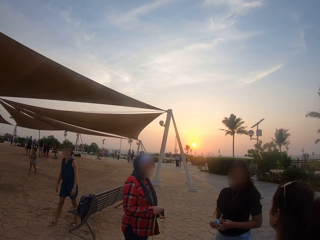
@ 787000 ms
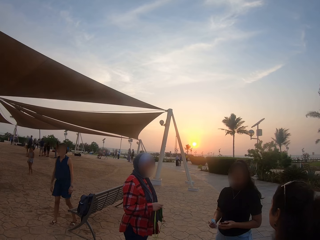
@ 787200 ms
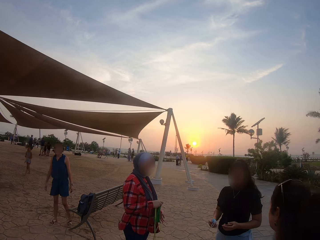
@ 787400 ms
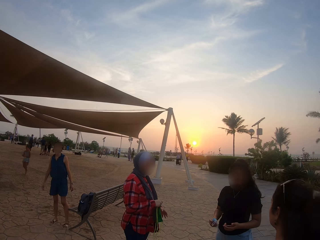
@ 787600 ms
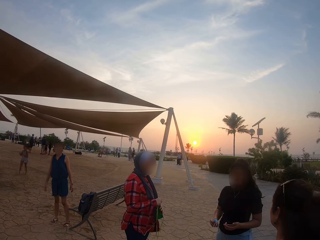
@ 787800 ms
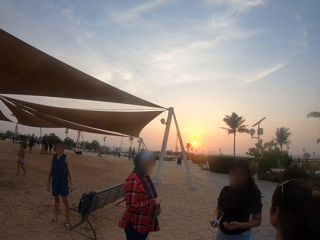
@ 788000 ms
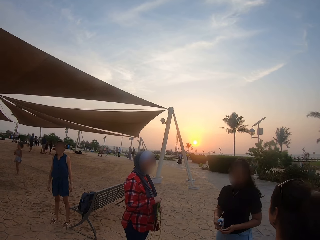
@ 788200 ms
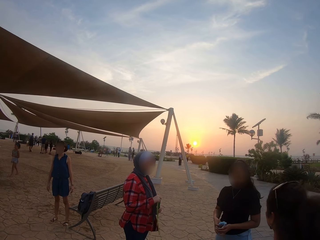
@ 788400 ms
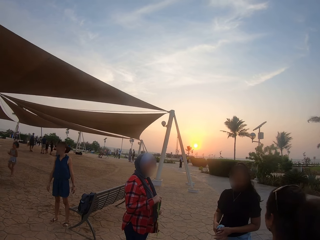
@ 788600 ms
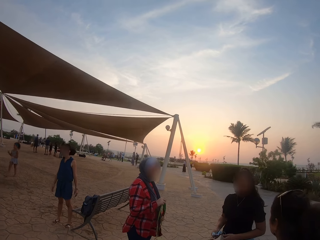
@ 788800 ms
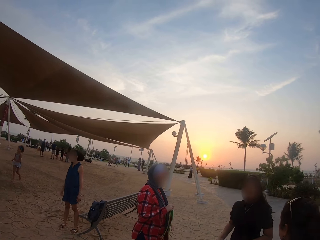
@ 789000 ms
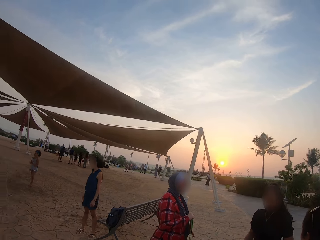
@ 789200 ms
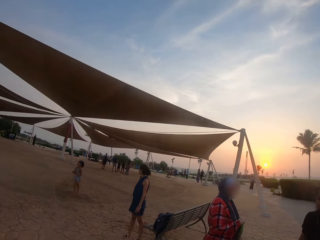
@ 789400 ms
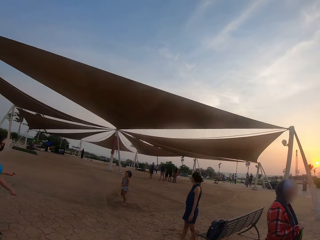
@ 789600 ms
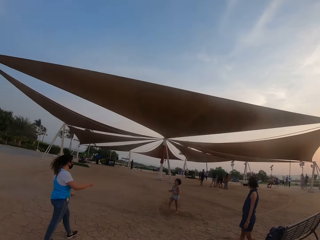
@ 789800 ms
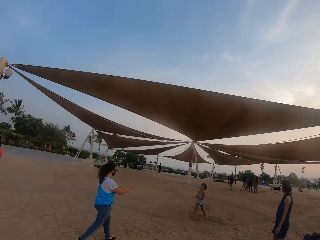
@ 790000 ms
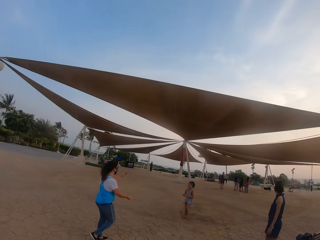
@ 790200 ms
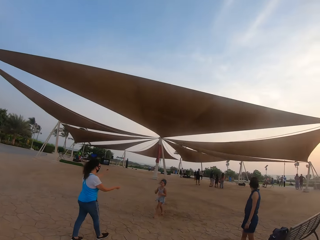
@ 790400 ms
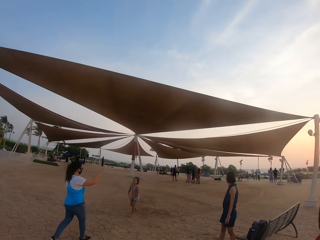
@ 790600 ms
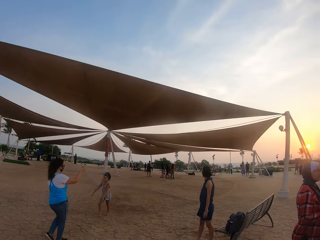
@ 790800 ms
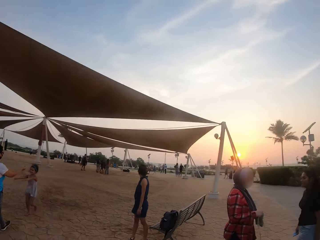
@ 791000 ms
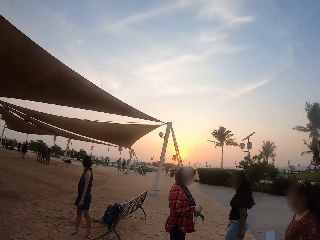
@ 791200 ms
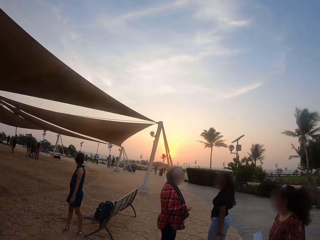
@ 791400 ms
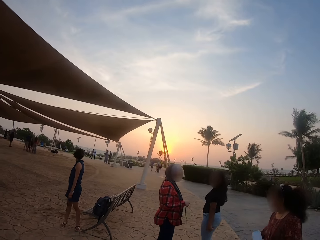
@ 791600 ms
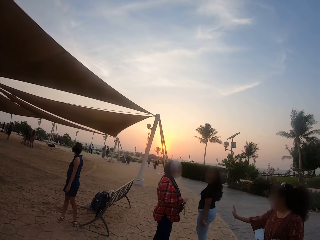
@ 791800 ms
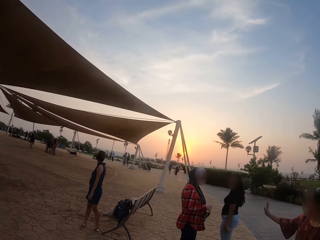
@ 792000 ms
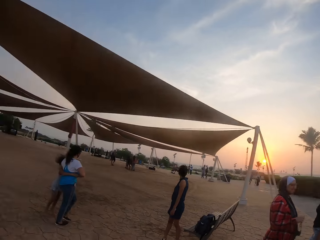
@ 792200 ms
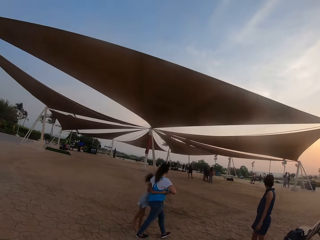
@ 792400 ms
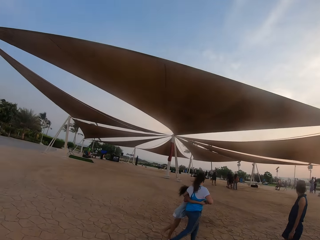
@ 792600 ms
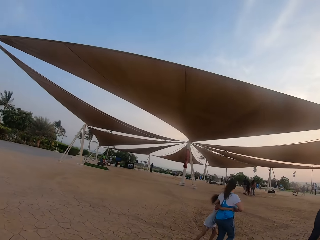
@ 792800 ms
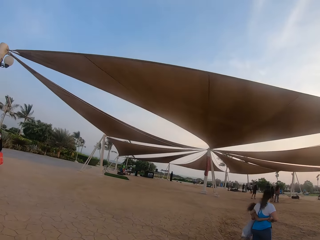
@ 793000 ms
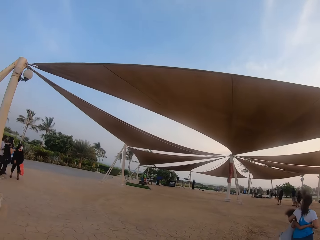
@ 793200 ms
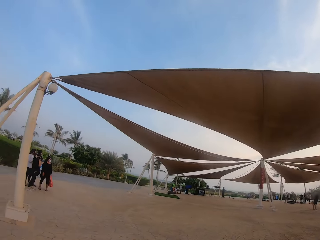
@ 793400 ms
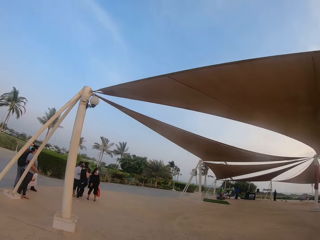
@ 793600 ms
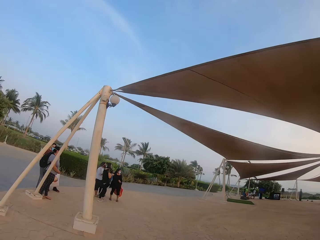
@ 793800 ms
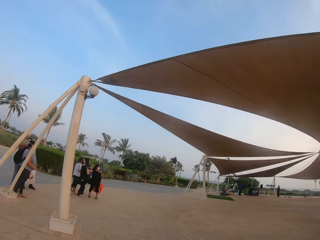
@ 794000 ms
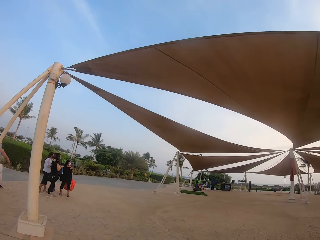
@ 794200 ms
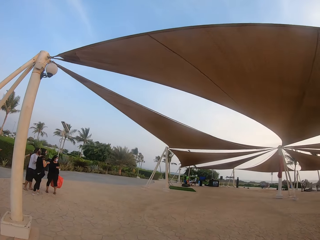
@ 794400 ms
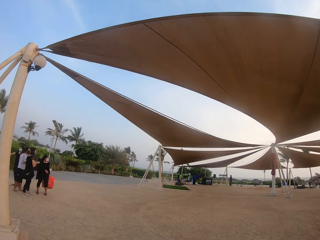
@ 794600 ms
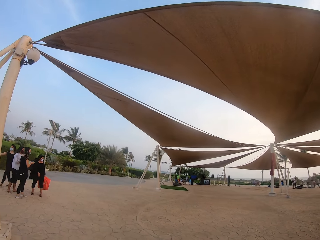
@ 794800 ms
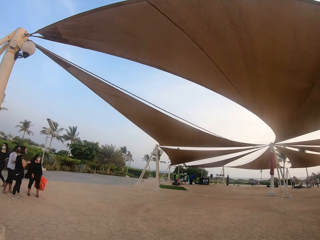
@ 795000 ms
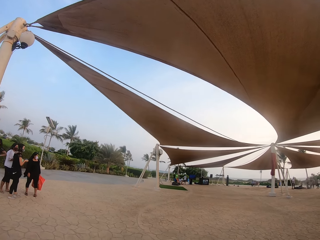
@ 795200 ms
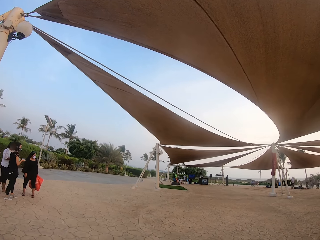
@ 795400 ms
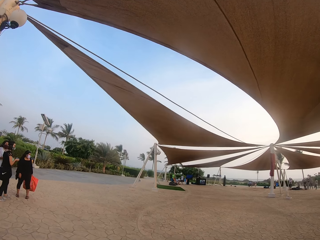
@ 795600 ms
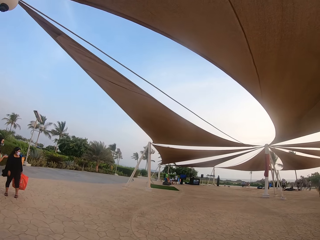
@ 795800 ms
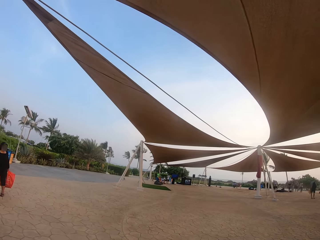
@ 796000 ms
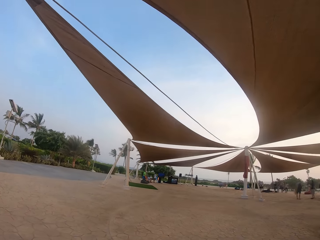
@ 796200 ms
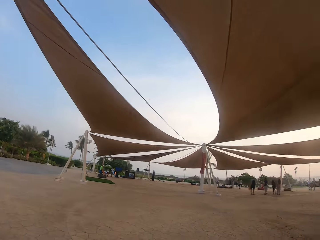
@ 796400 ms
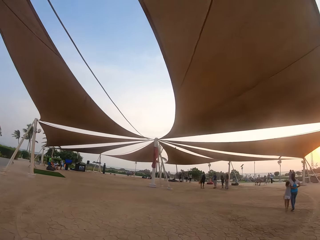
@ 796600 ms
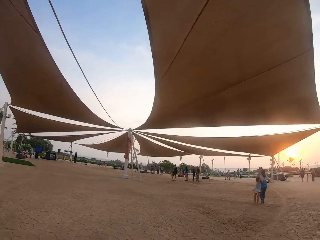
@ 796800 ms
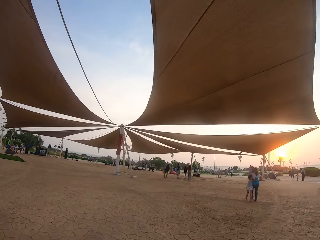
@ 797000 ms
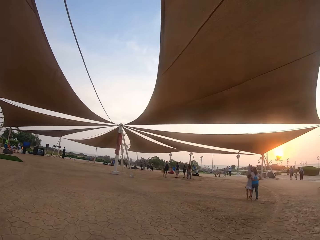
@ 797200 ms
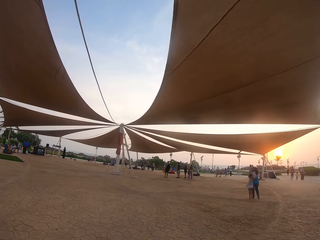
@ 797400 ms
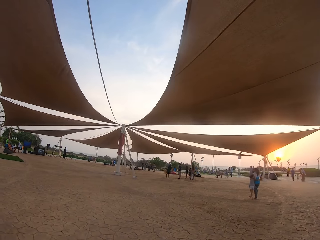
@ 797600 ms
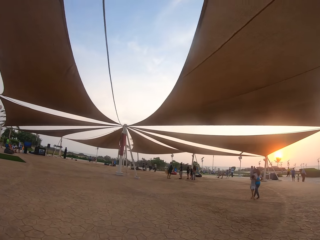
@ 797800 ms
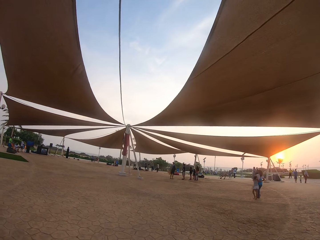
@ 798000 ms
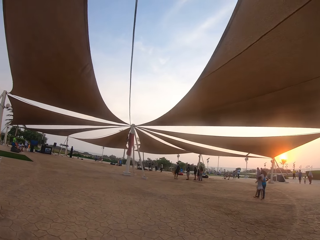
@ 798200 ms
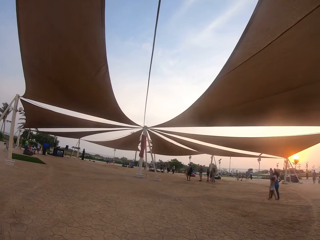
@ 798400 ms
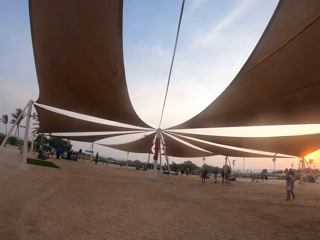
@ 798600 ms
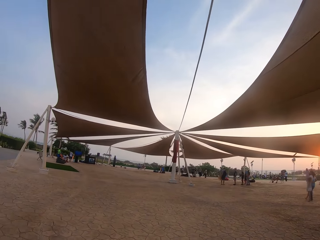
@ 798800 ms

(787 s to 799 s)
A lady stands up. Another lady and a baby walk in the park.

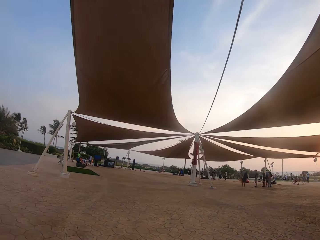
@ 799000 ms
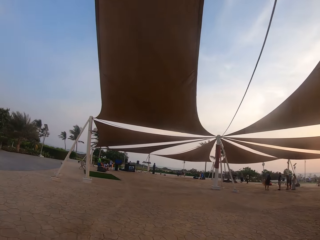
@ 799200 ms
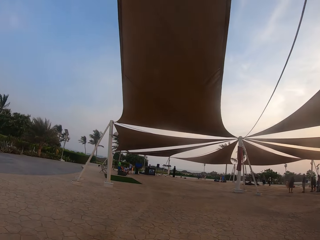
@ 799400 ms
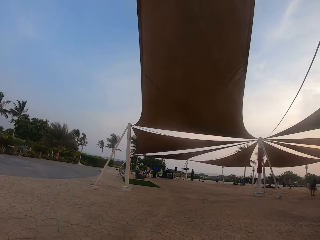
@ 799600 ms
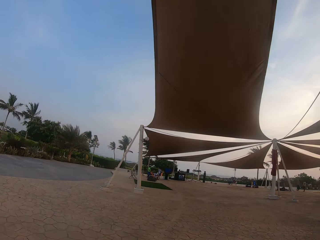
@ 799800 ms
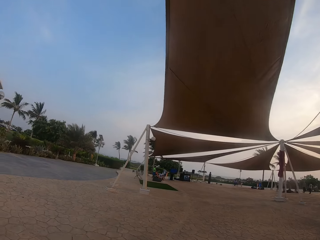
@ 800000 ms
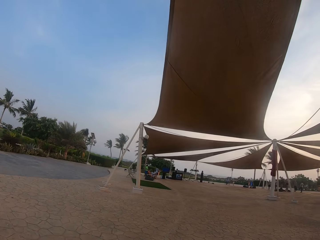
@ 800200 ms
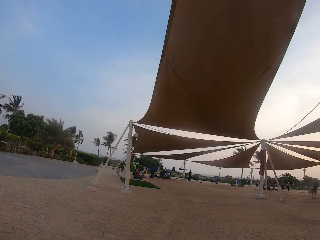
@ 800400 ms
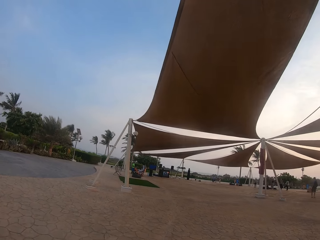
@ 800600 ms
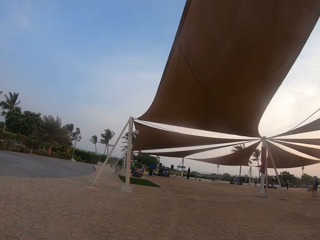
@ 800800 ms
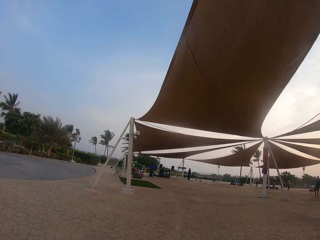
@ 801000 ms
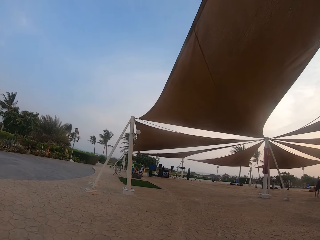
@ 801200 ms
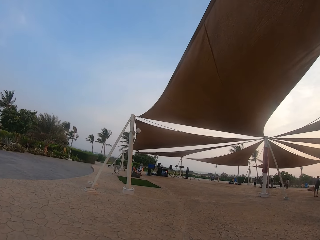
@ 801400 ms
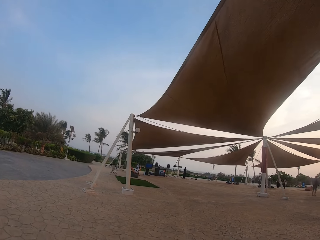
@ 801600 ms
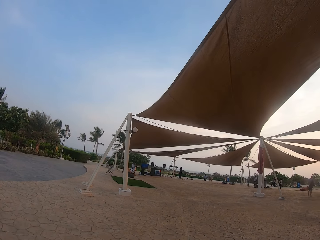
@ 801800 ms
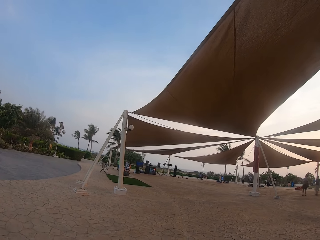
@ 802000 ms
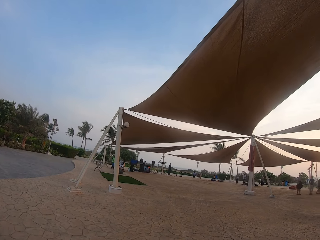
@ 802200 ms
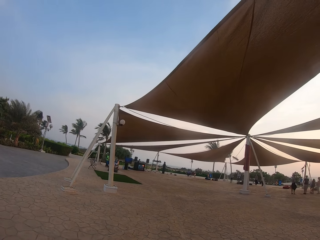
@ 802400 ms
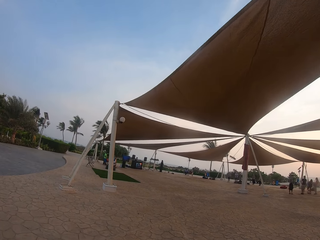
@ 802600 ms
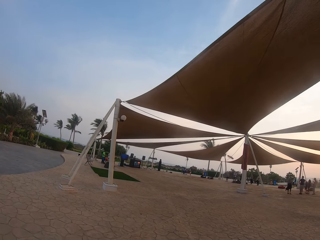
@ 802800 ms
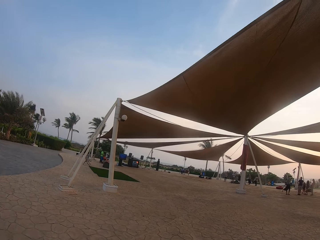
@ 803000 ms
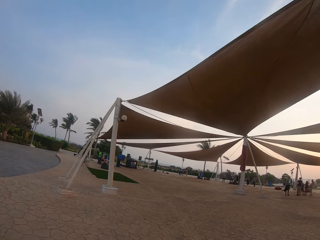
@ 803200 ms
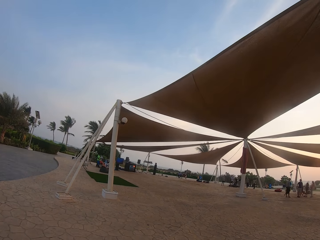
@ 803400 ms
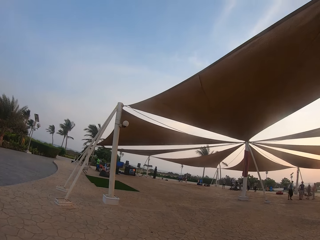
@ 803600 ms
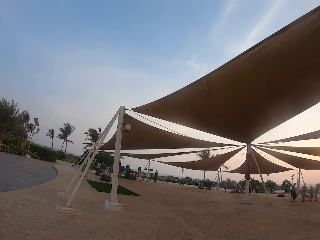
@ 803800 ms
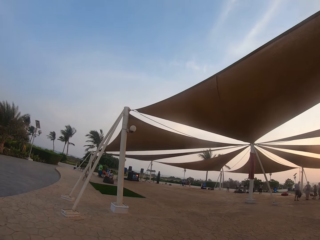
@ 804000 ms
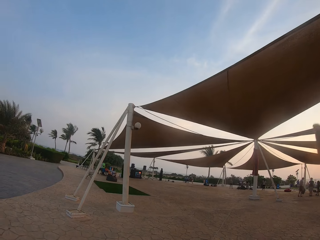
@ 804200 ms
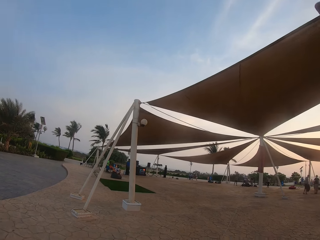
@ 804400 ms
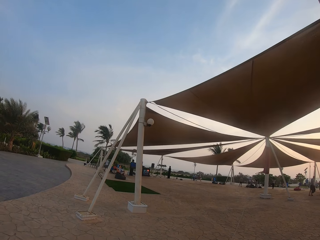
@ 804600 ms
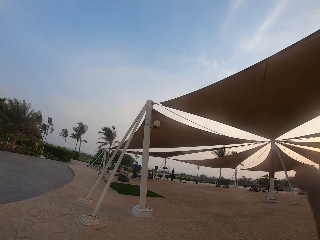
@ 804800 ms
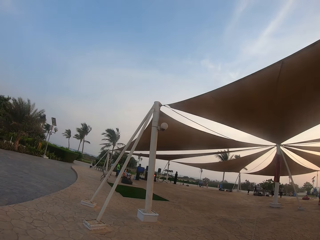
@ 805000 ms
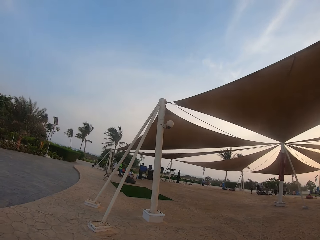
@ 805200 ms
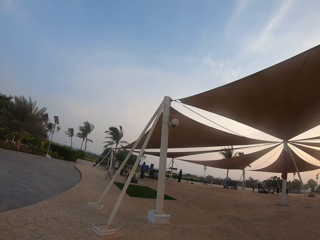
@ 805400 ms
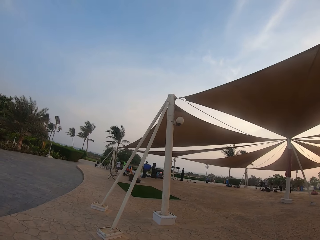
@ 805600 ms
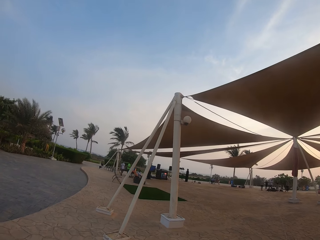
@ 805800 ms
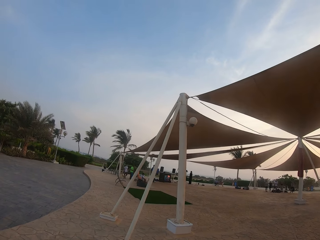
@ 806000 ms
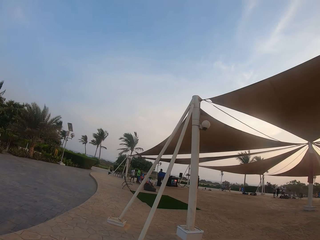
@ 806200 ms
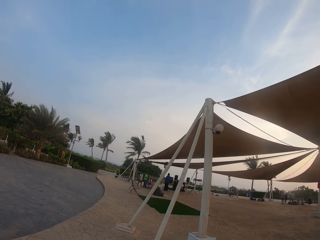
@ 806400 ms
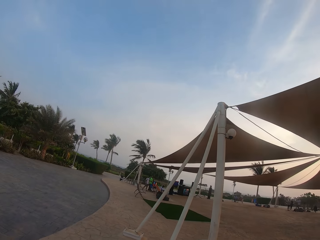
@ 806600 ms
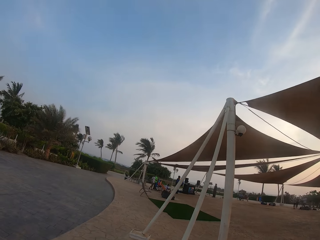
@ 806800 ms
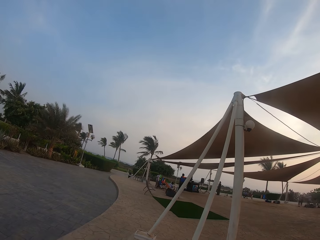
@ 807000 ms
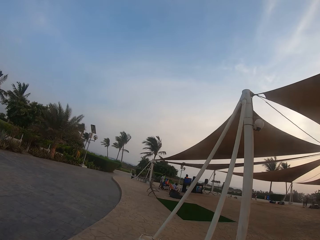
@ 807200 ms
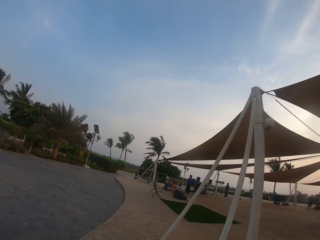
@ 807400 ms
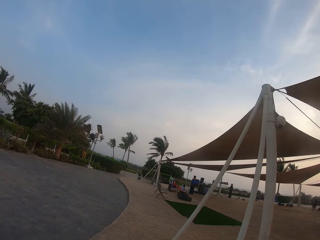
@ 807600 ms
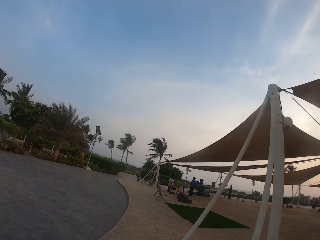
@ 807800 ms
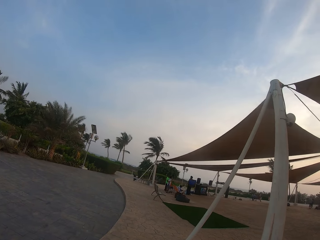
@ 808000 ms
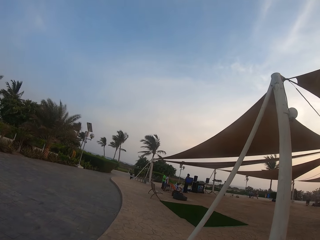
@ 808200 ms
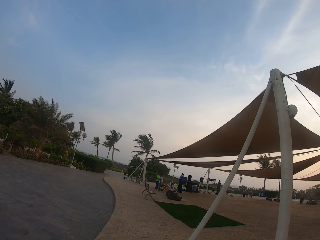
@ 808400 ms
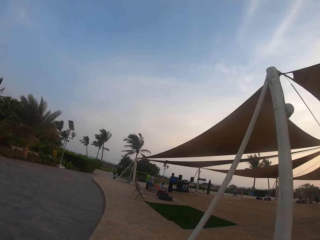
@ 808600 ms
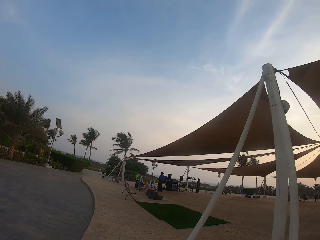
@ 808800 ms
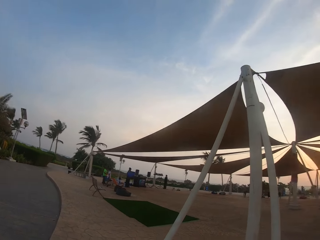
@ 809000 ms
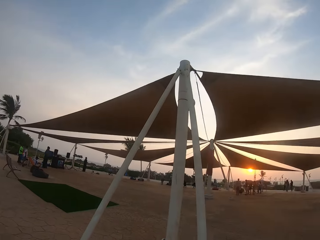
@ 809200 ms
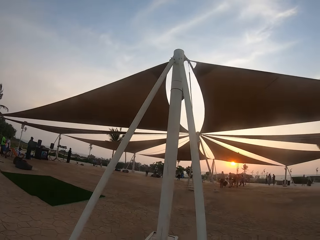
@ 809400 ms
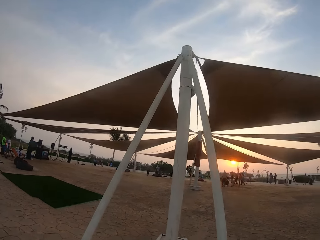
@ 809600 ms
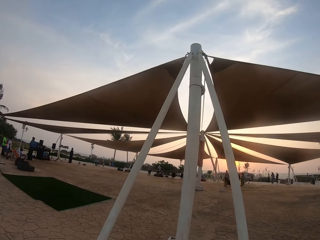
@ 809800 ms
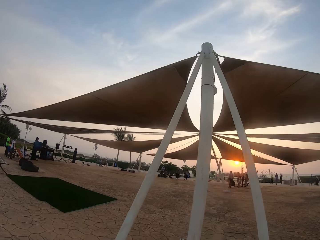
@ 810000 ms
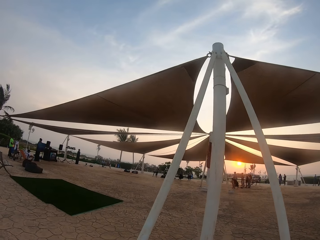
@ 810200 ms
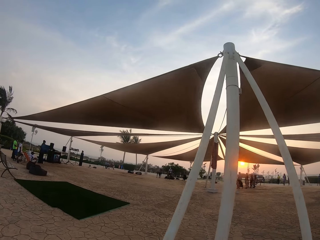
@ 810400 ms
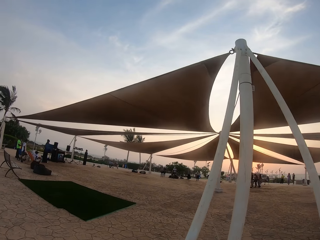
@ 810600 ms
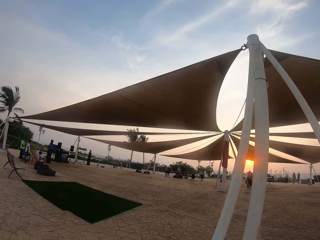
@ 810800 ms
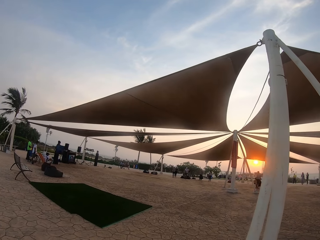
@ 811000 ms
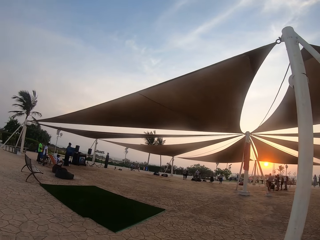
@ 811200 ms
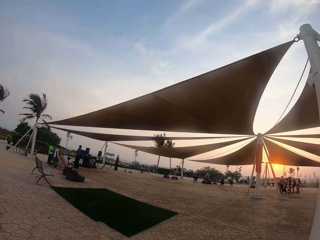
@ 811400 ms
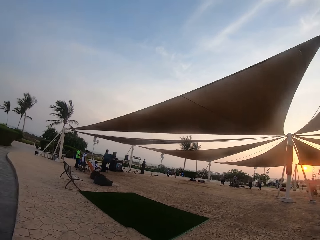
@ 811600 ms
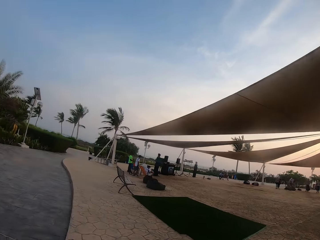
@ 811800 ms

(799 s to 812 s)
The camera wearer walks around the tent.
